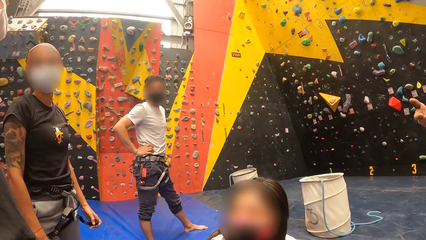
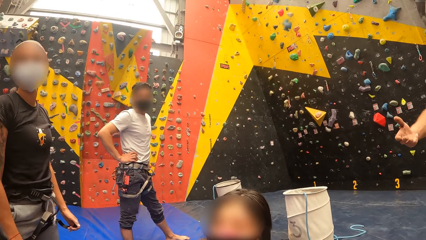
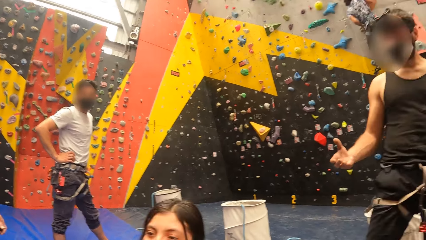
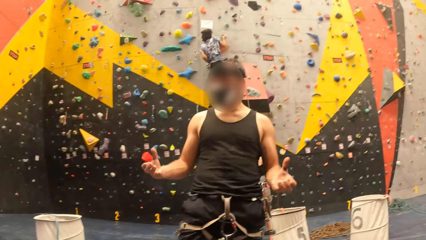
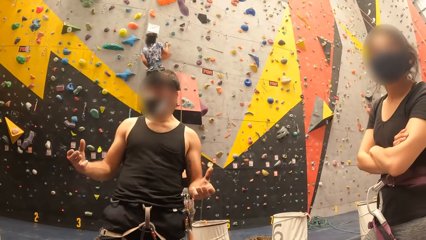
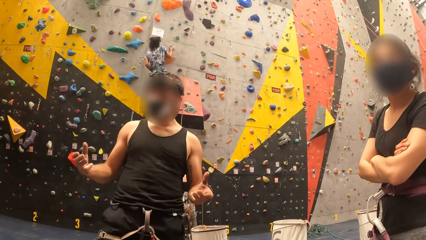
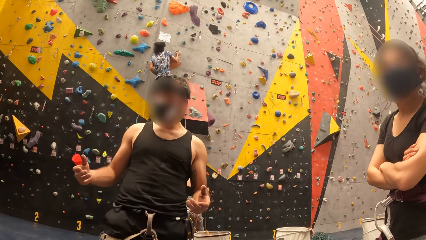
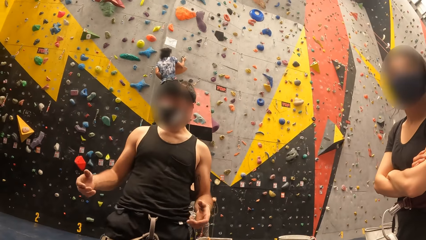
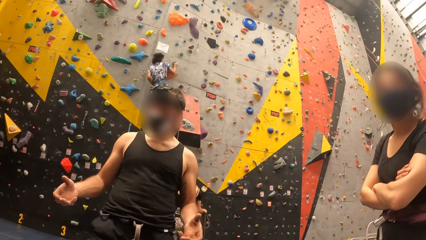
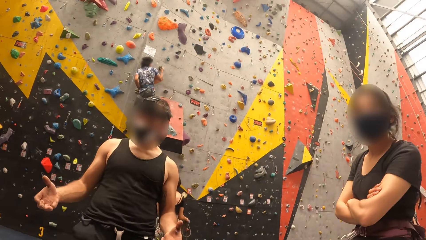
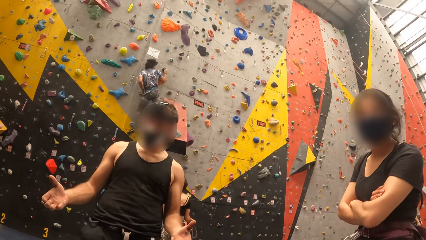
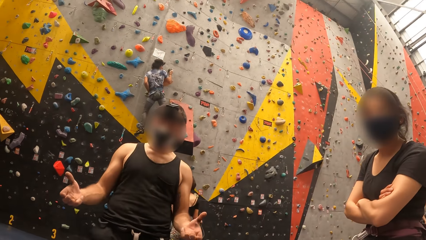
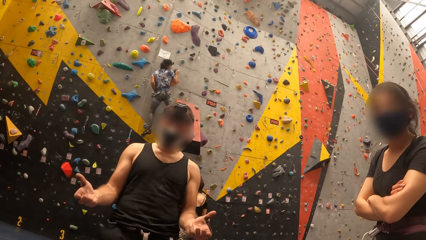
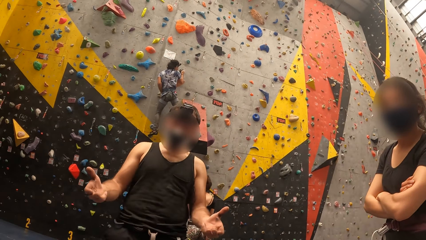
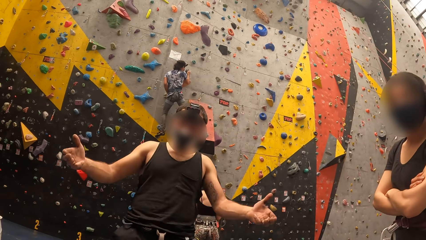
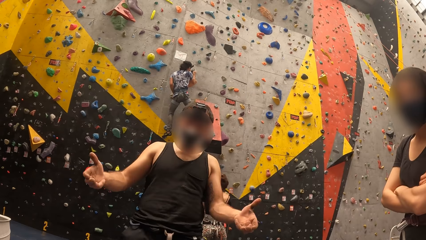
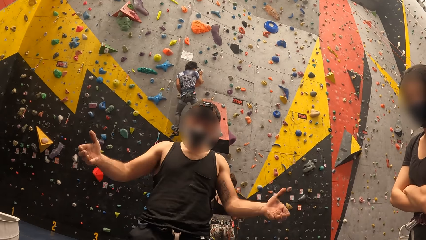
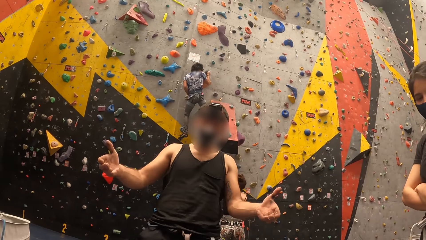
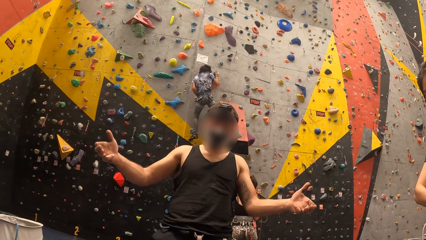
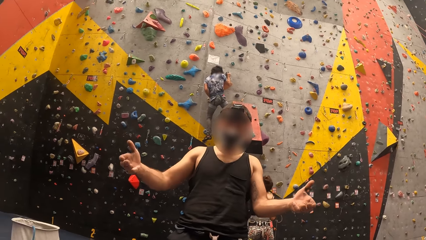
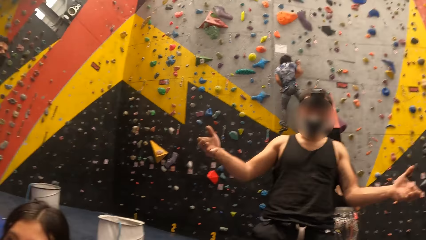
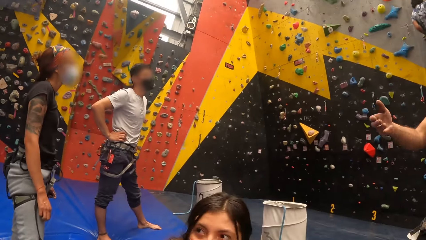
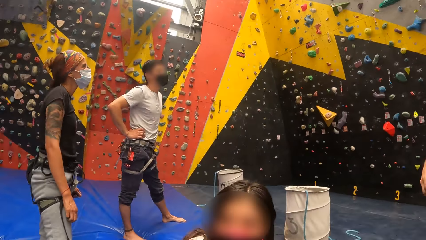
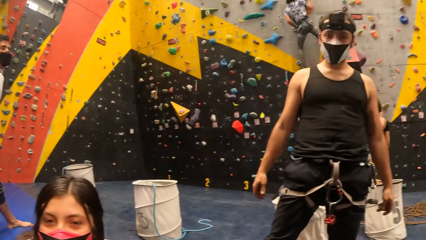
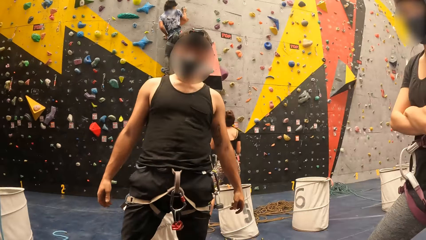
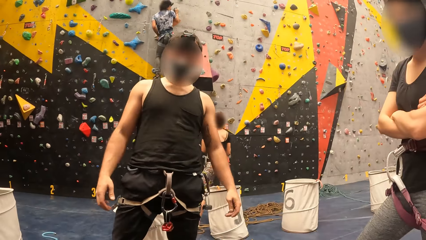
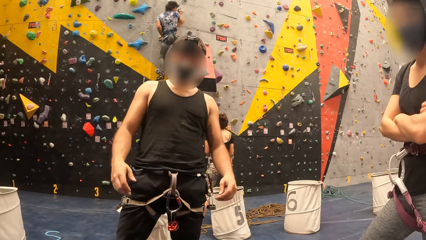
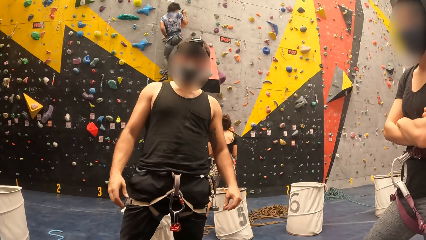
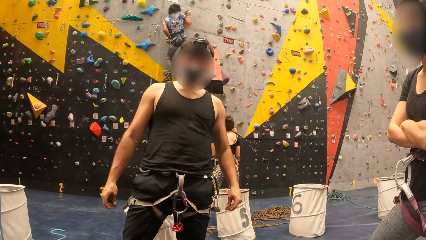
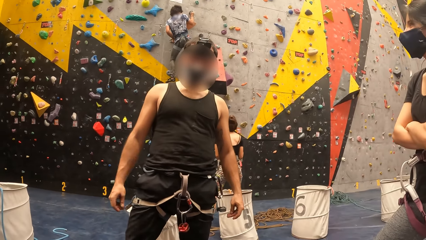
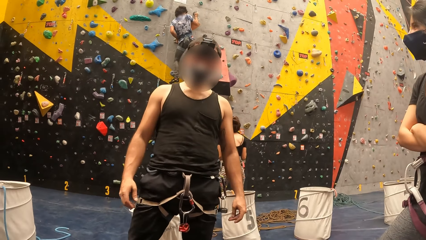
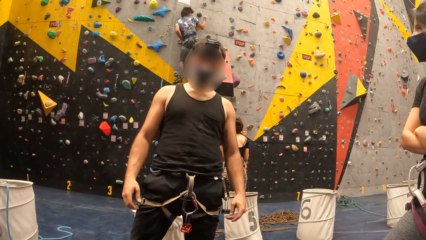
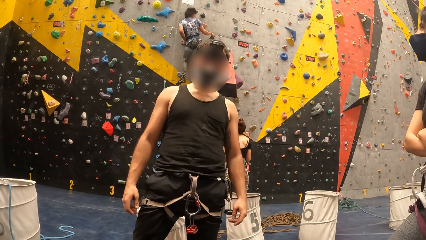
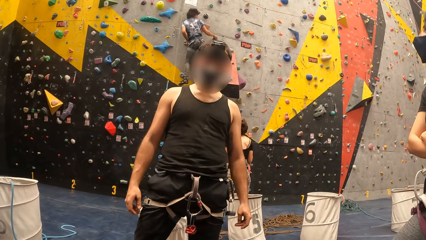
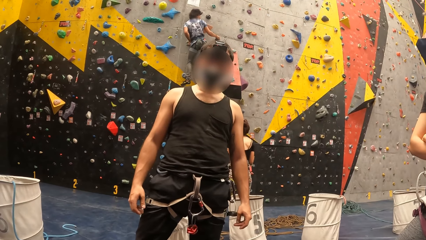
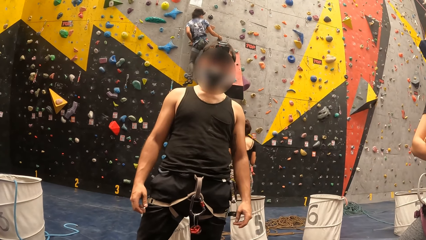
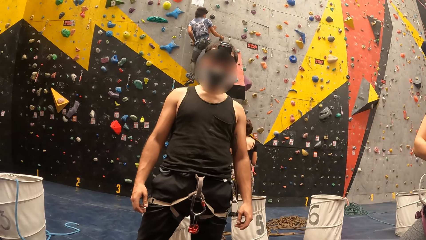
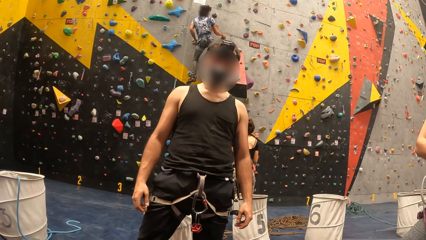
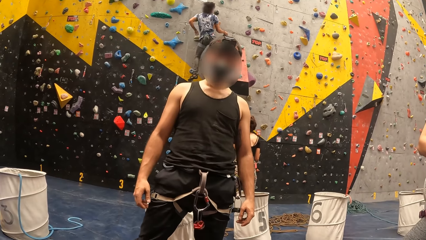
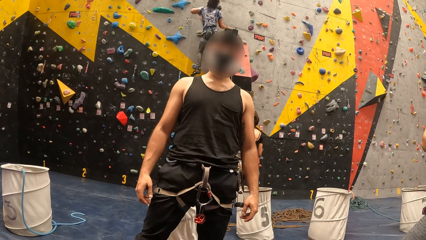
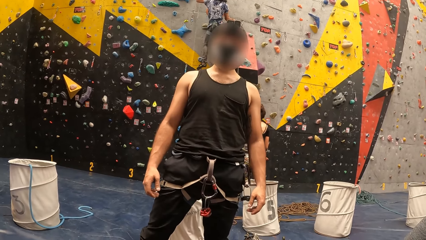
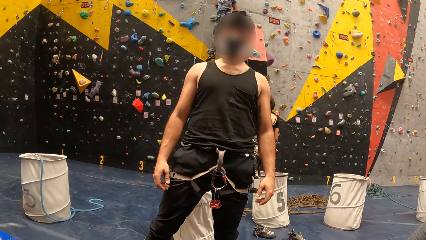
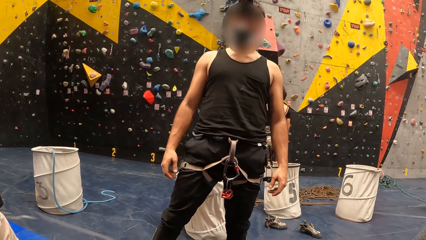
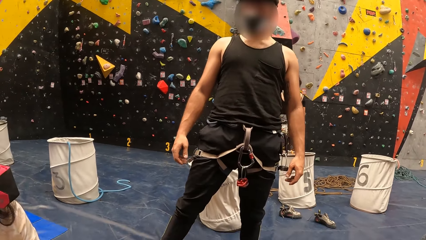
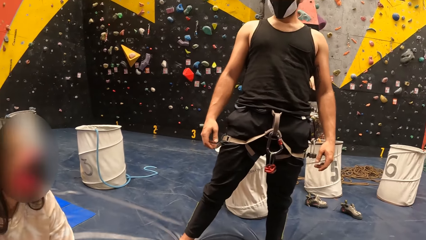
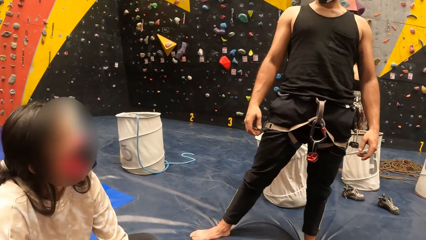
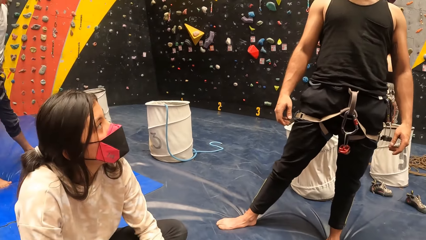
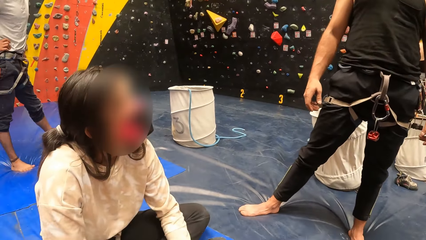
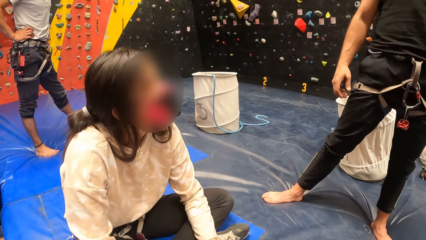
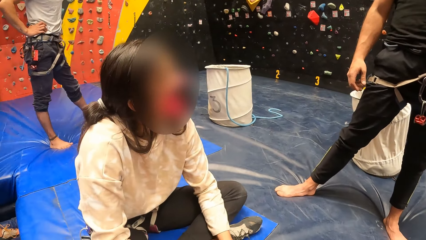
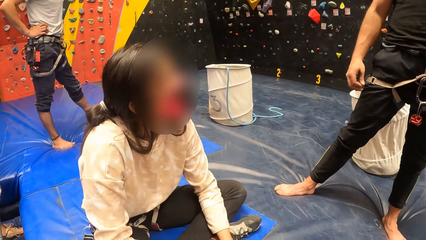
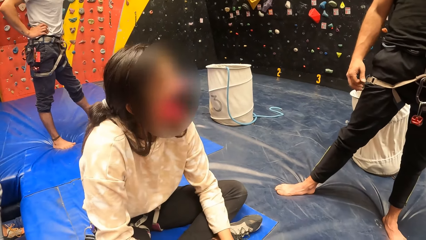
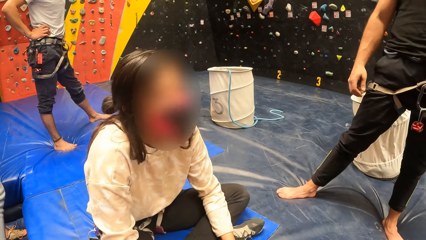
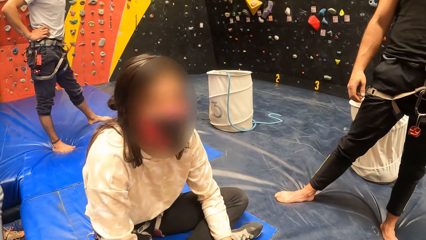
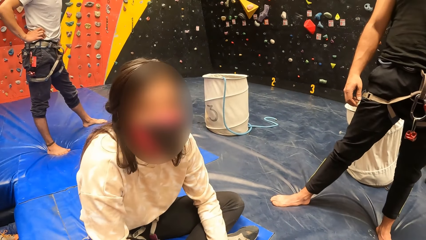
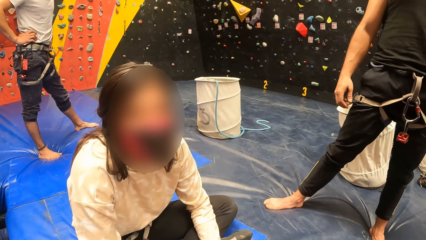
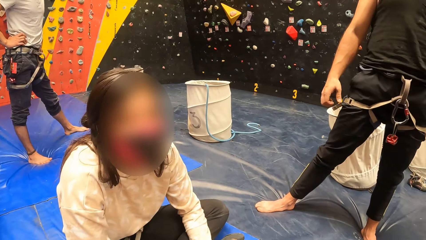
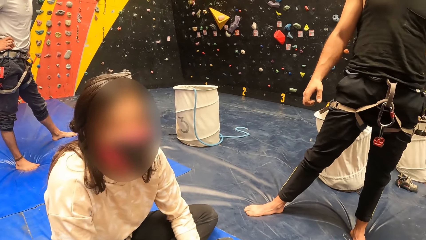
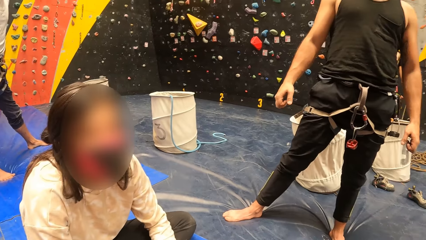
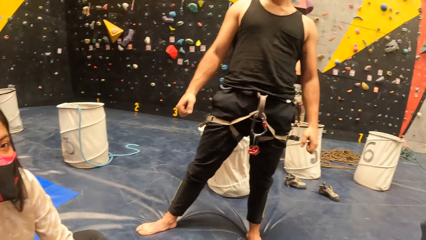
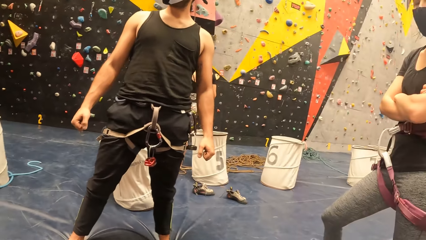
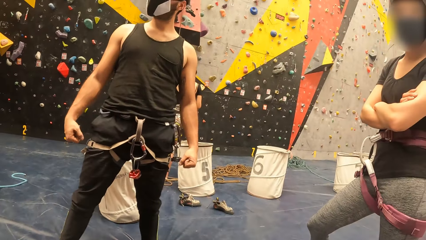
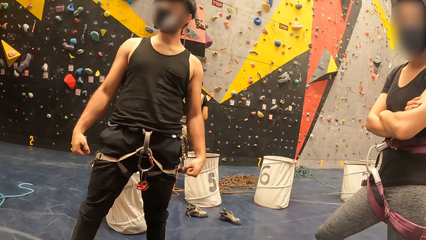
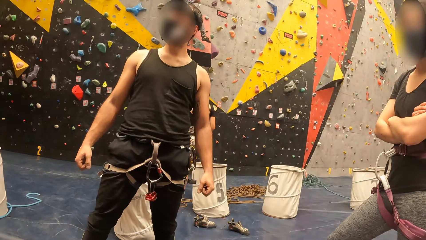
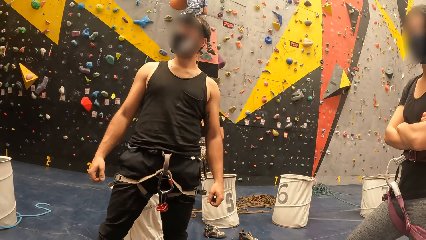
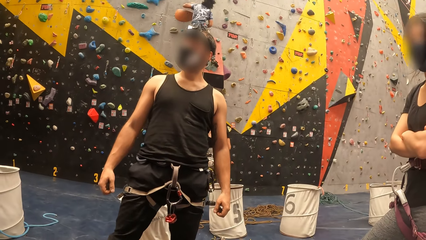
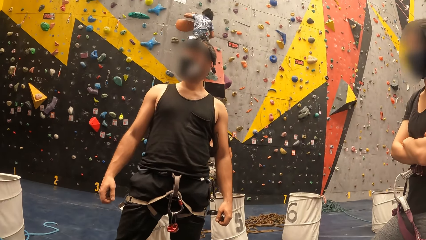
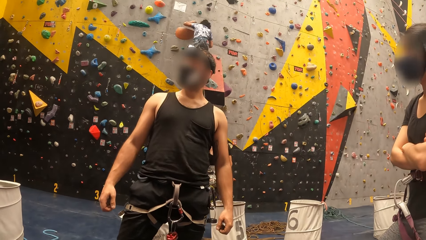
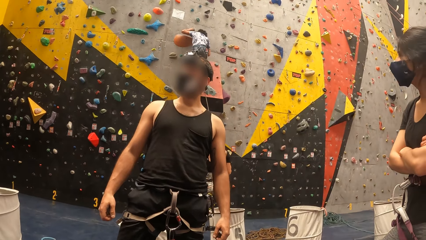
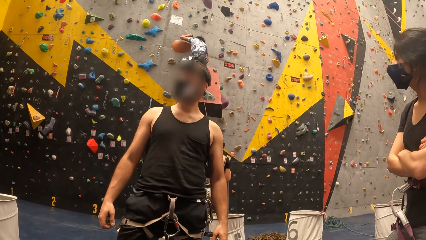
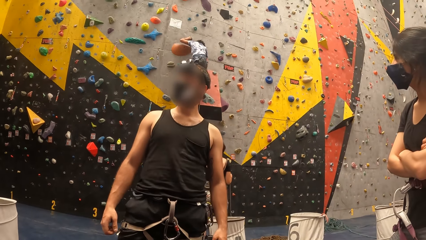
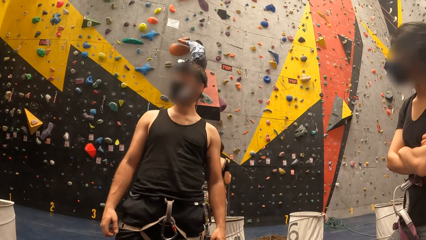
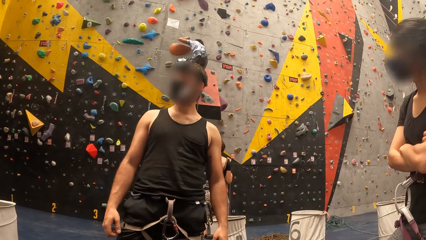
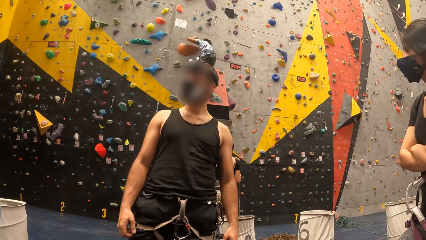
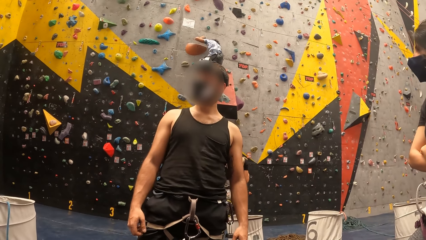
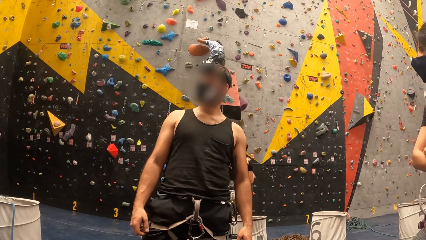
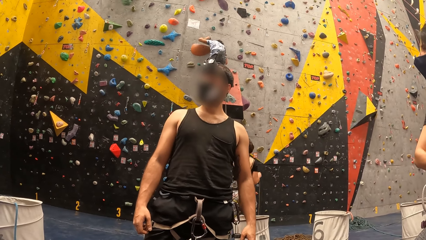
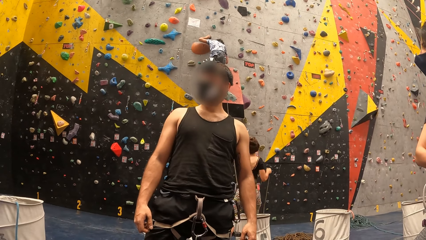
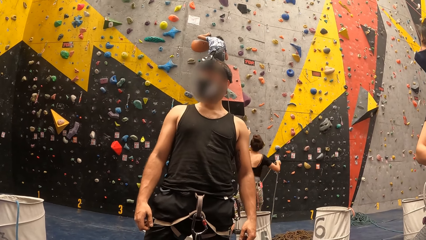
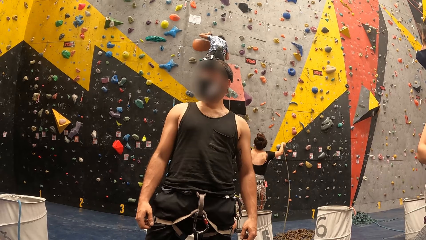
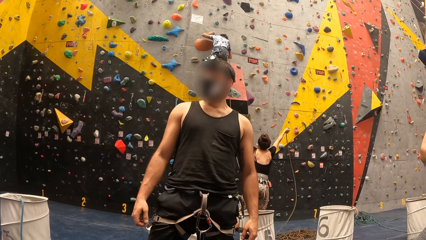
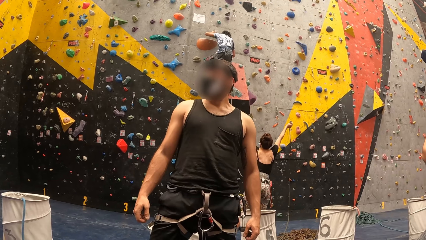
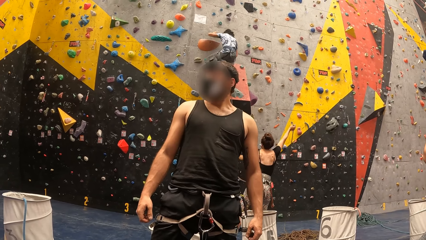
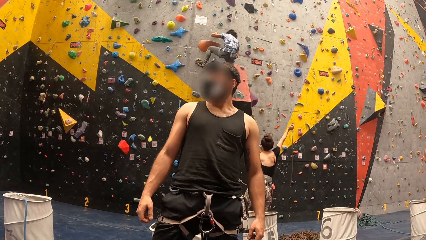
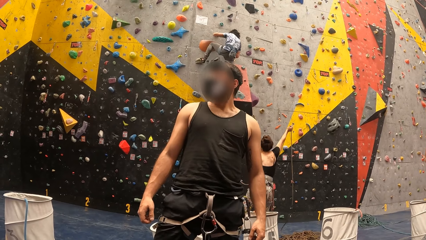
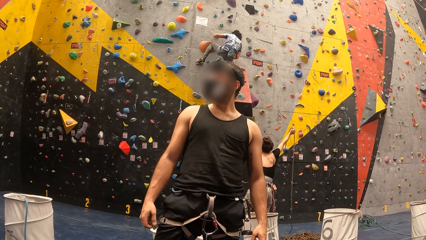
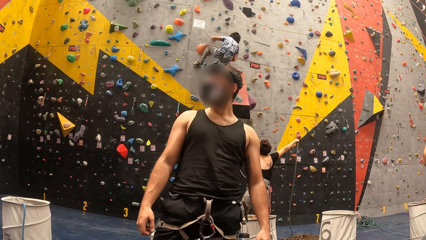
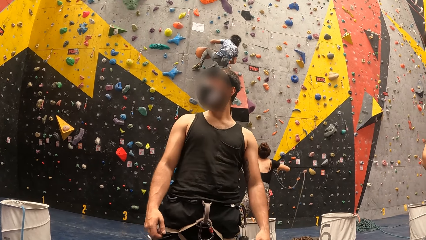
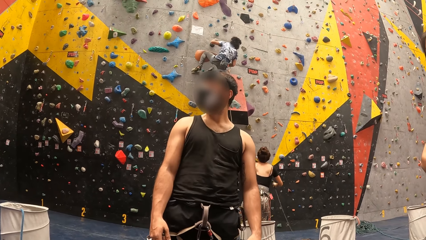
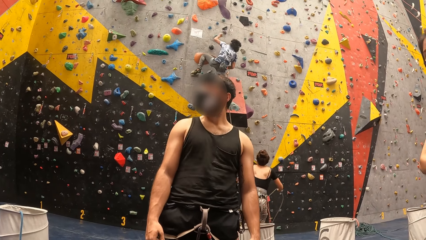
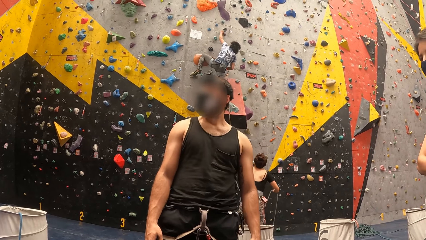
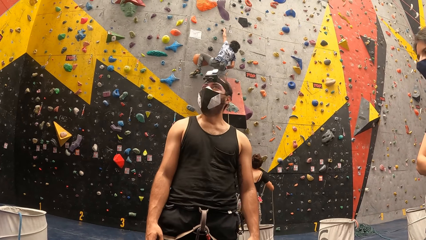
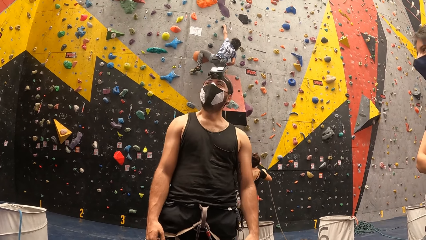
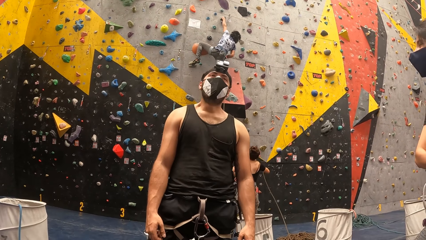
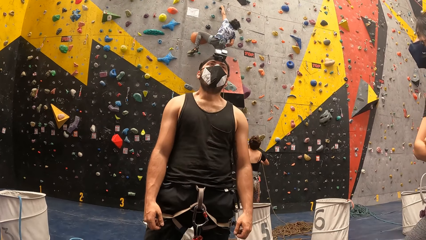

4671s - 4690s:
The camera wearer looks around the indoor wall climbing. They look at a person. They look at another person. They look at the first person.
